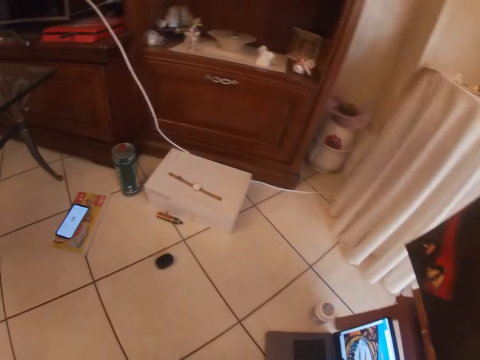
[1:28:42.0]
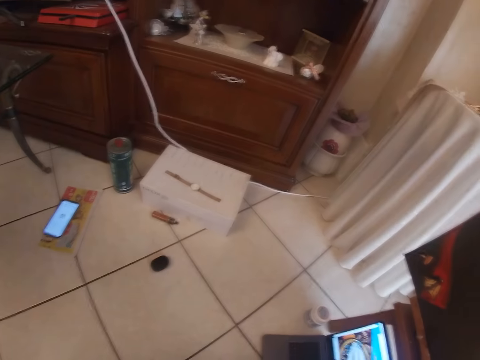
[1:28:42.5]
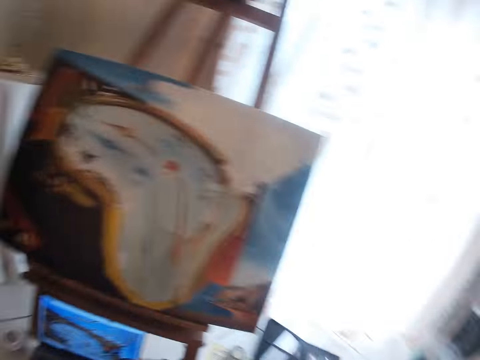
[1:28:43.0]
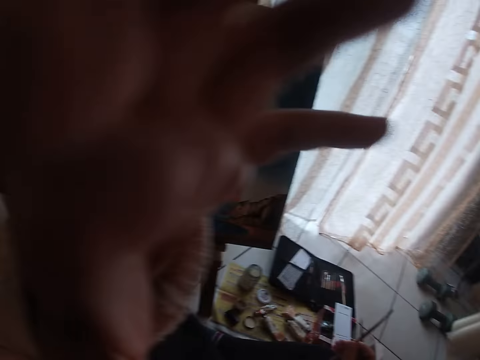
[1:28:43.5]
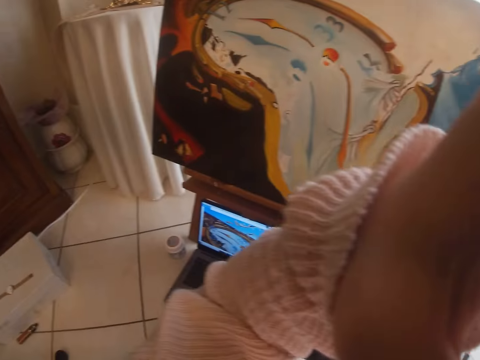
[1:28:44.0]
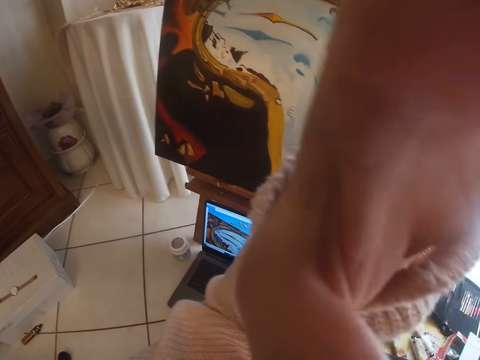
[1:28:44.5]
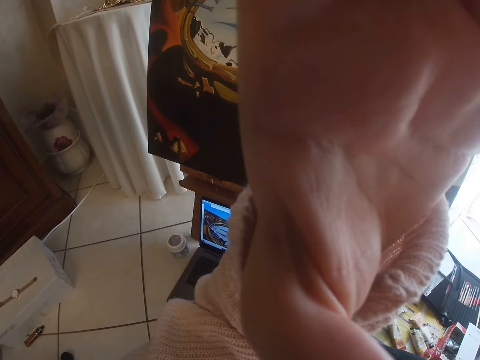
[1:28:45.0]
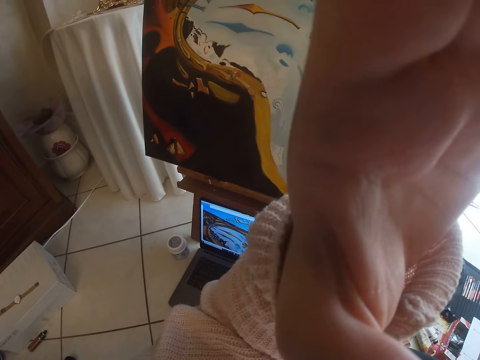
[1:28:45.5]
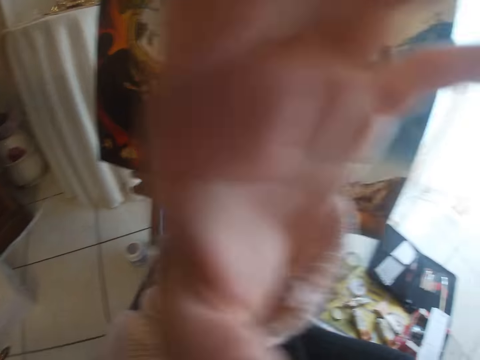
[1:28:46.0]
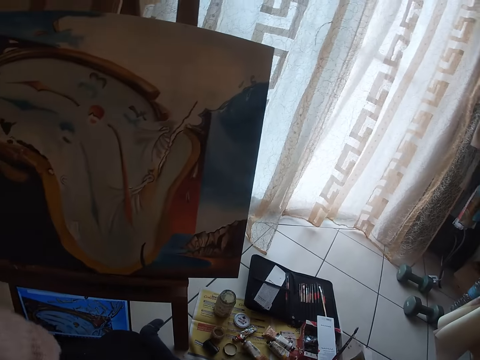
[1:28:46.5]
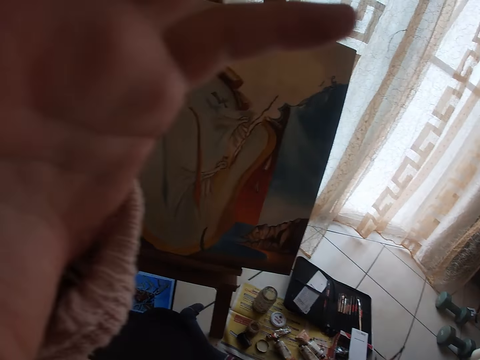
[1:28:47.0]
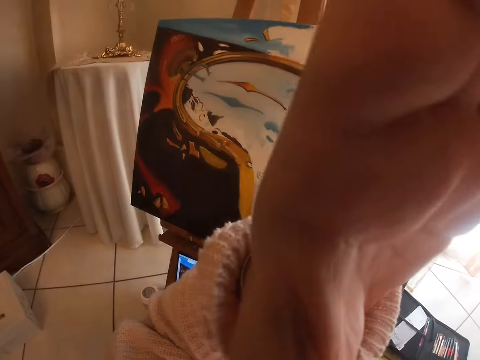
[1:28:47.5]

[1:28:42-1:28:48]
The camera wearer looks at a ringing phone. She touches the camera on her head.
